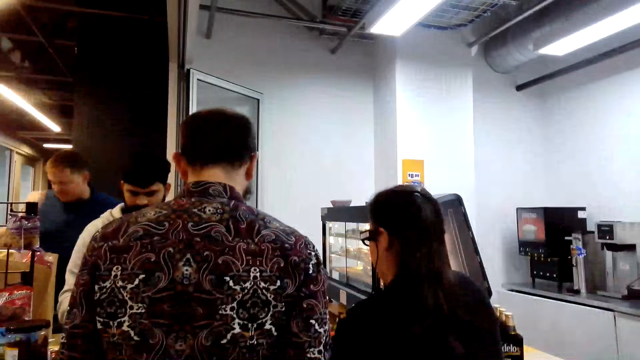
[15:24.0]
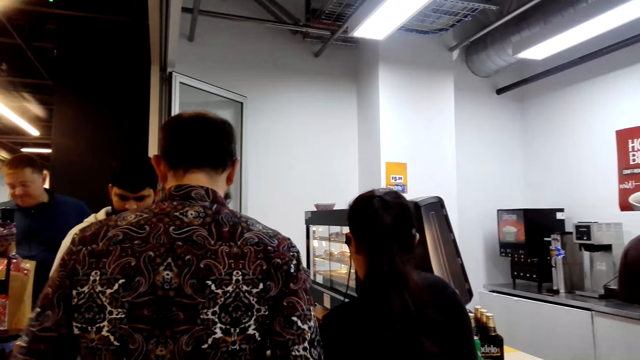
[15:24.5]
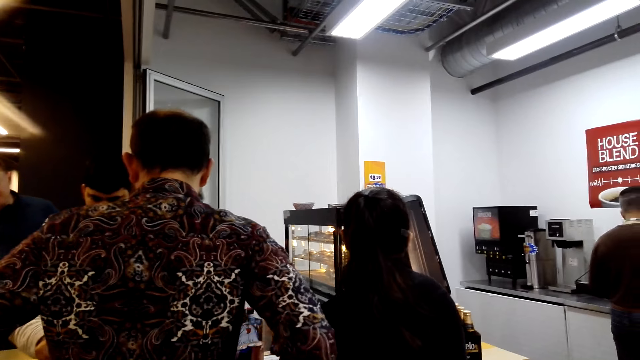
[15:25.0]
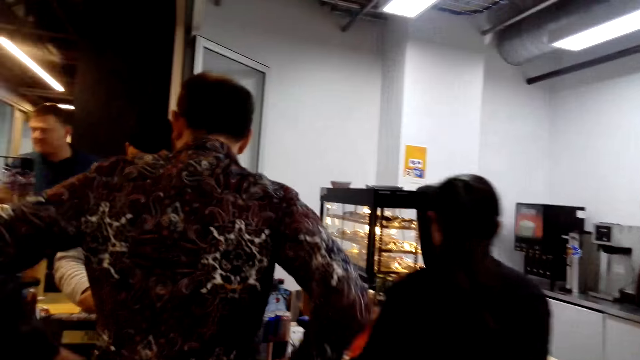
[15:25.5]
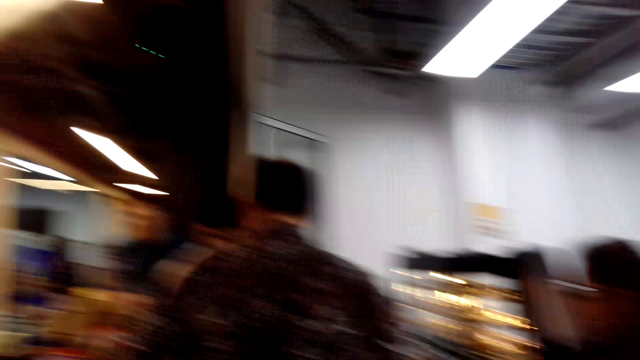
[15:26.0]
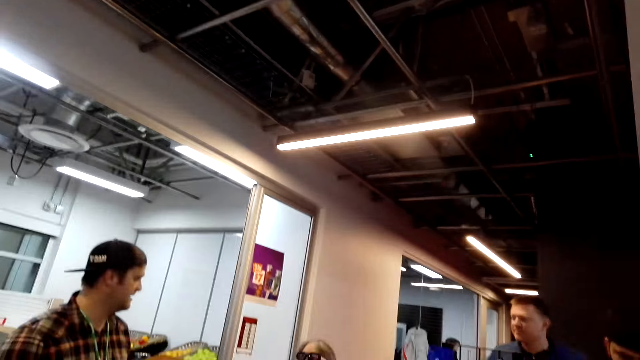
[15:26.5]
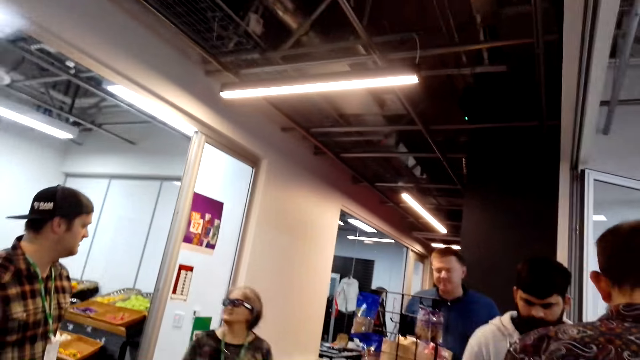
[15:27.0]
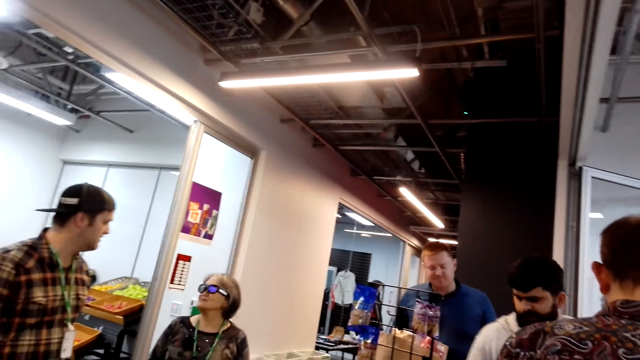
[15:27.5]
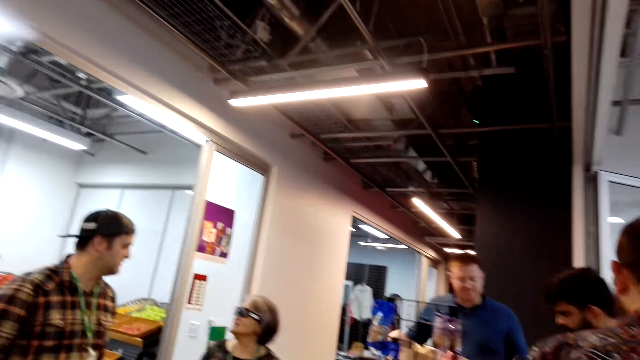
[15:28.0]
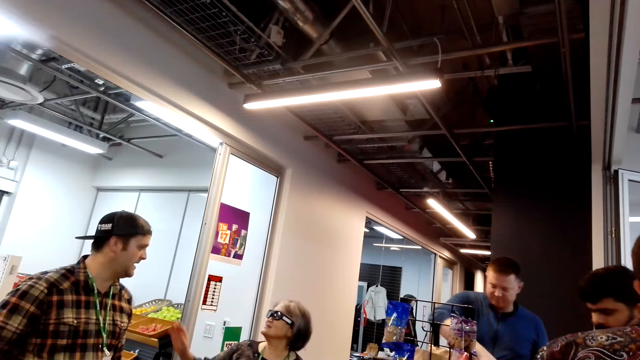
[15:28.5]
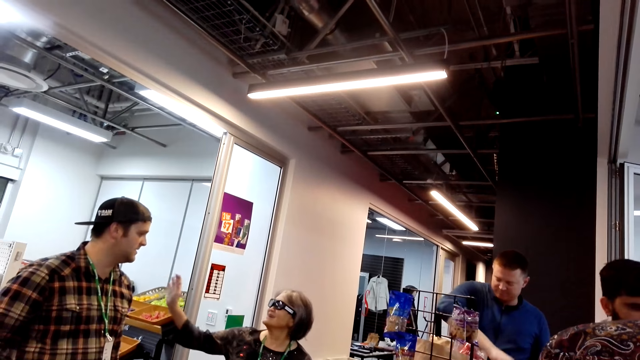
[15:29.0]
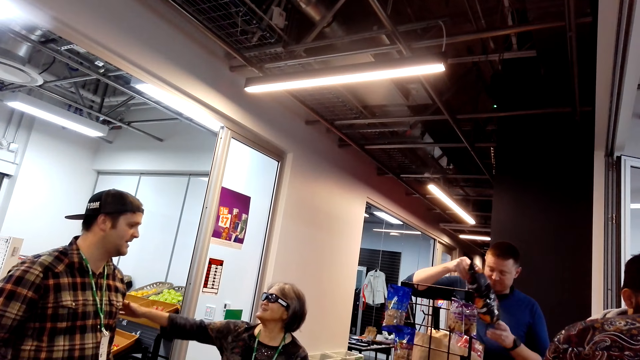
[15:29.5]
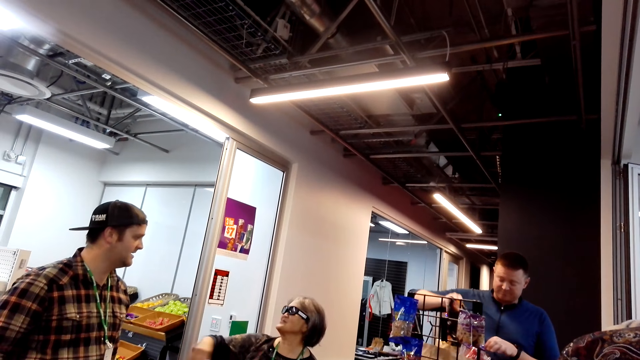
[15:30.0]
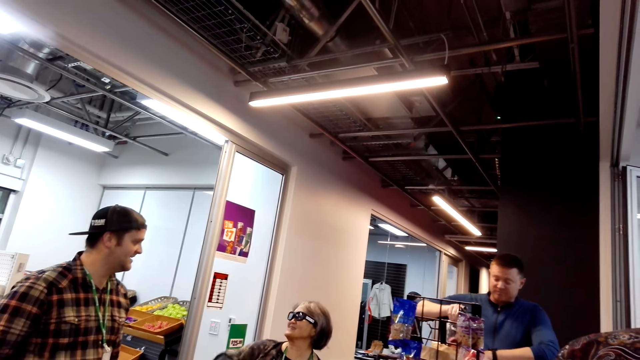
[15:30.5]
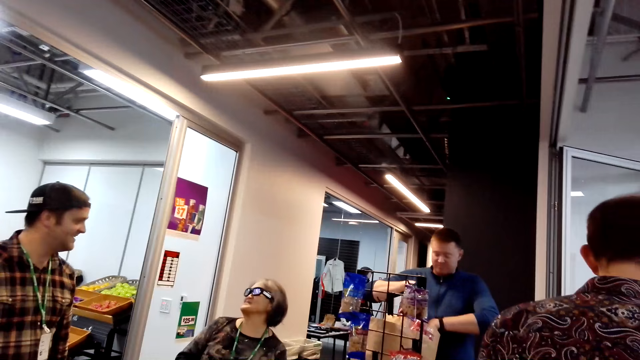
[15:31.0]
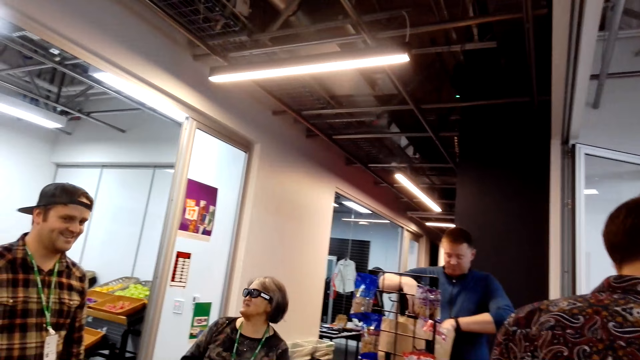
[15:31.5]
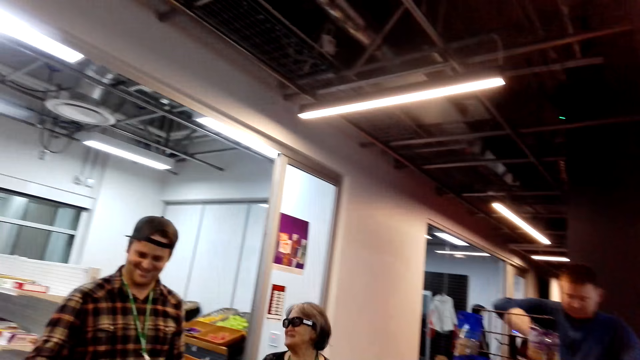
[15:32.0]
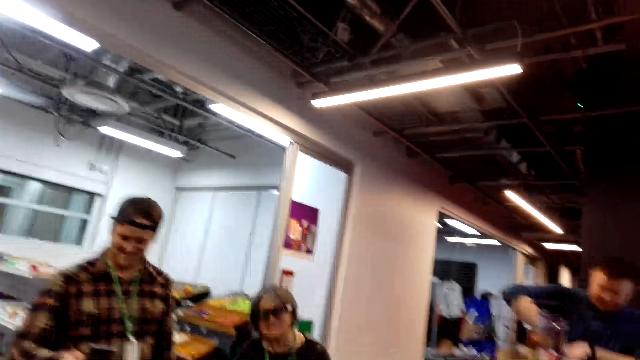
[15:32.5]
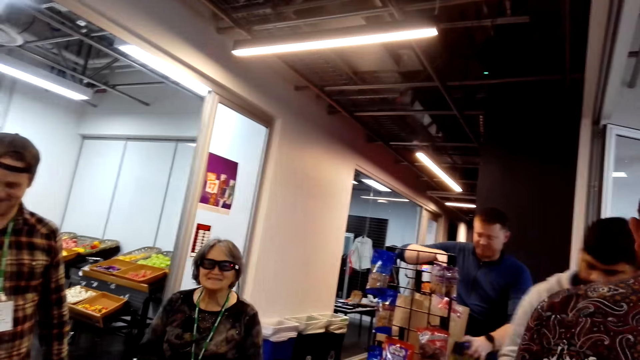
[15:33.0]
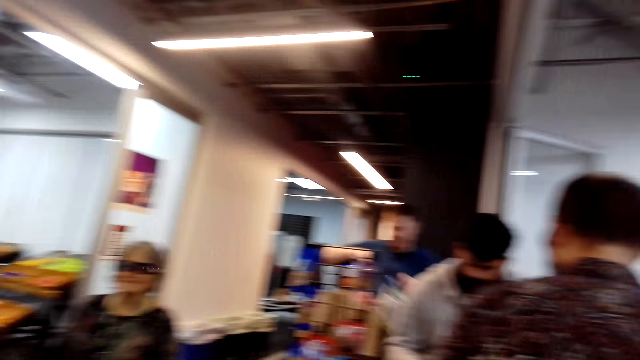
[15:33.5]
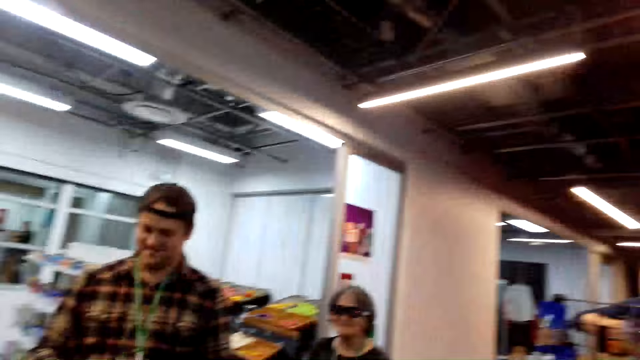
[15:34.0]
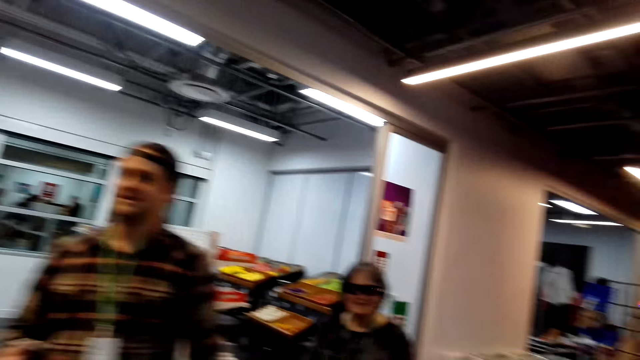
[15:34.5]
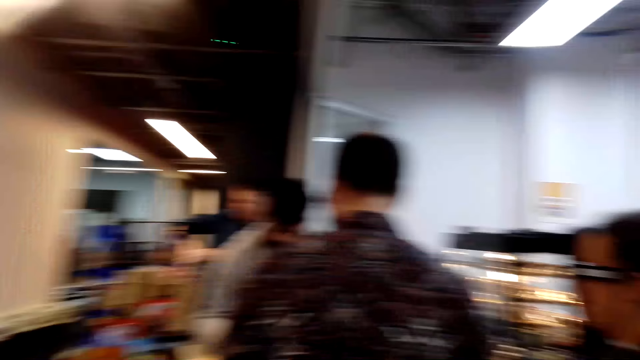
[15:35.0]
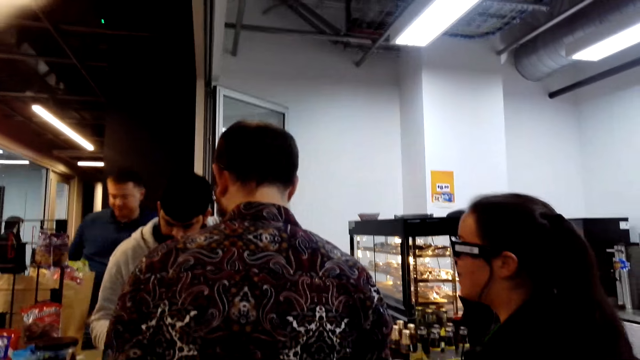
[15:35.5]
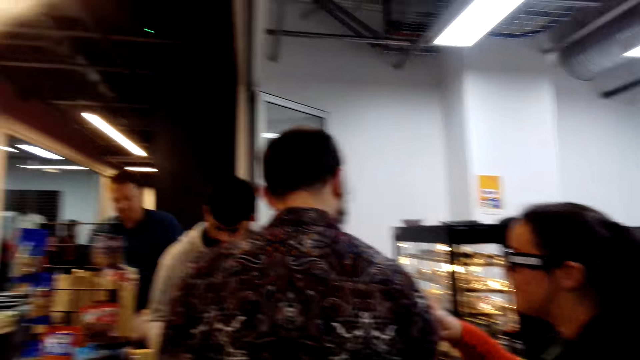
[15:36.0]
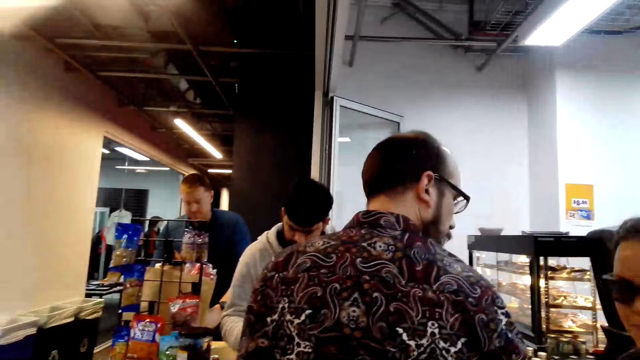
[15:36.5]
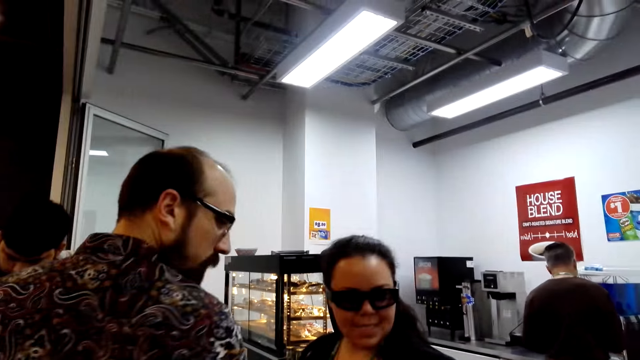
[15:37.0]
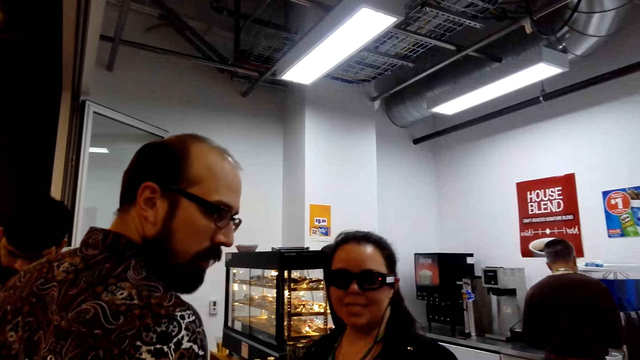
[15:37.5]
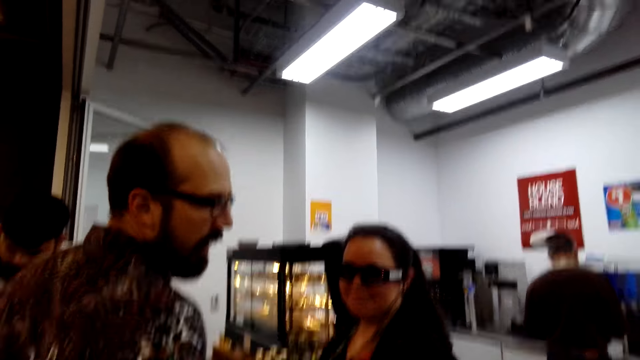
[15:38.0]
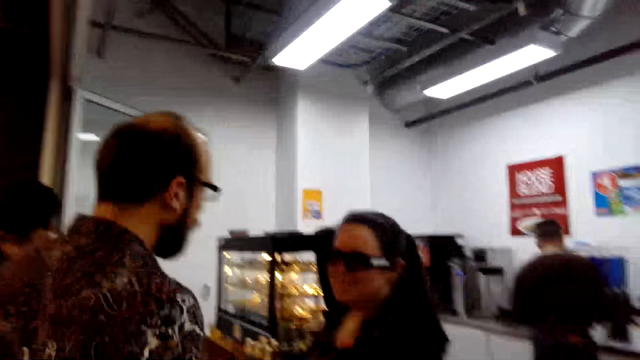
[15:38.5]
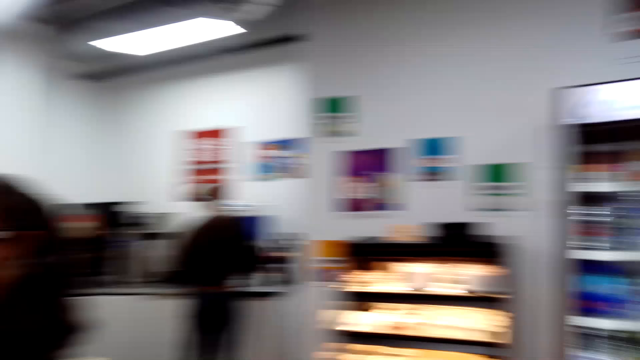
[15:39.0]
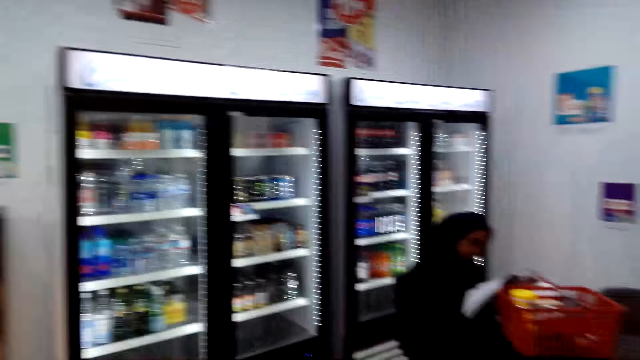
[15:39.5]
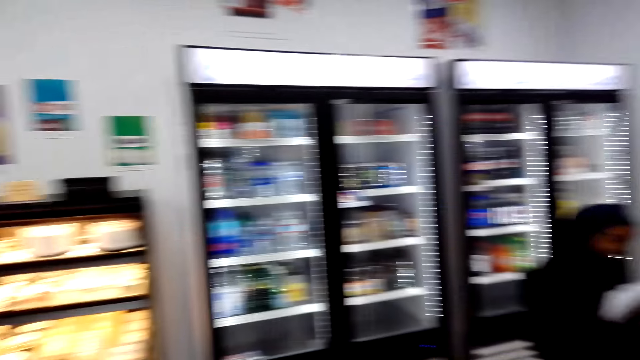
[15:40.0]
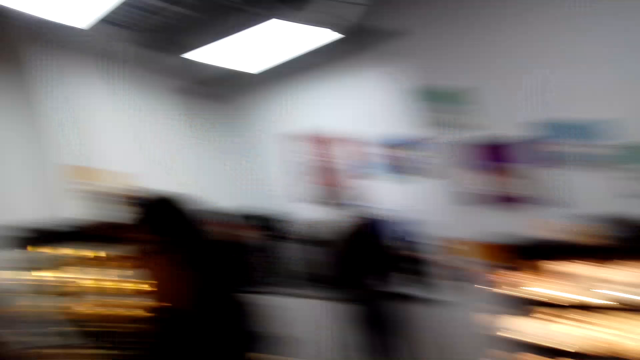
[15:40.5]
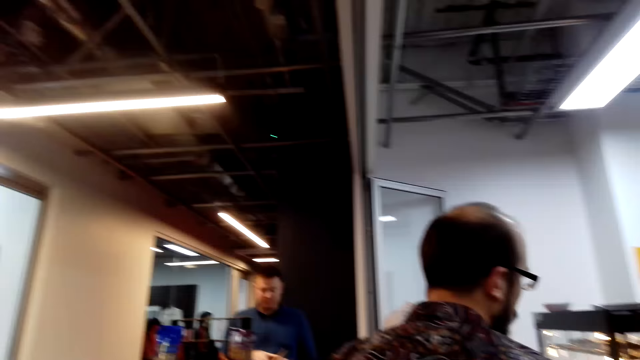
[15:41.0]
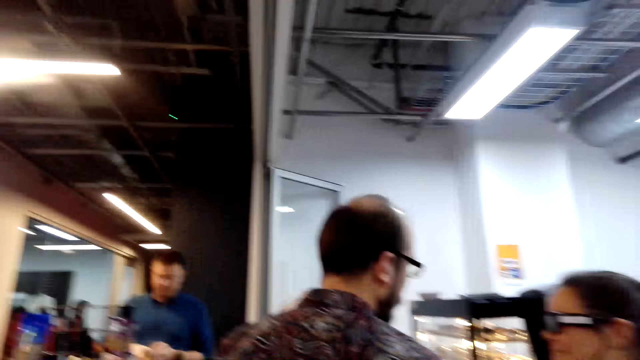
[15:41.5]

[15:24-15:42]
A woman moves. The camera wearer looks at another woman. The other woman lifts a hand. A man lifts something. The other woman walks. Another man walks. The first man moves. The first woman looks at the back. The camera wearer looks around.

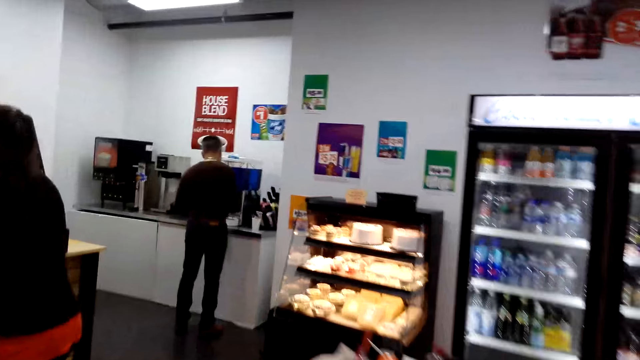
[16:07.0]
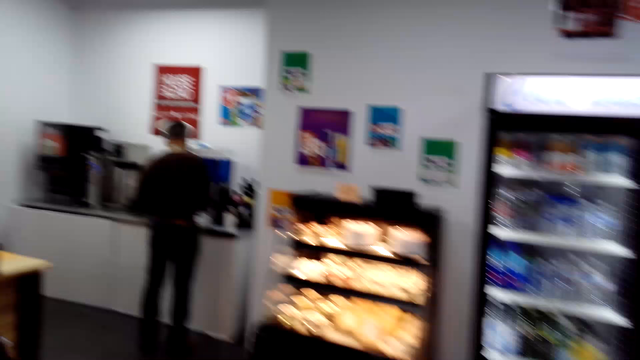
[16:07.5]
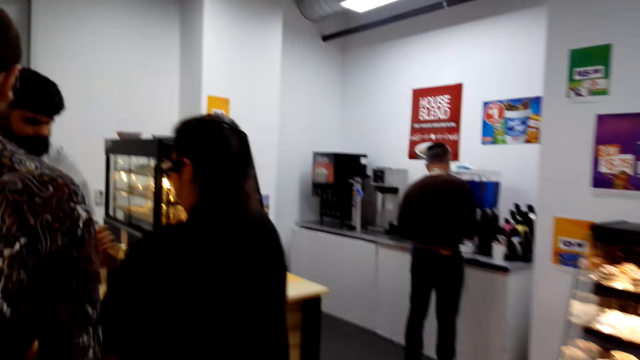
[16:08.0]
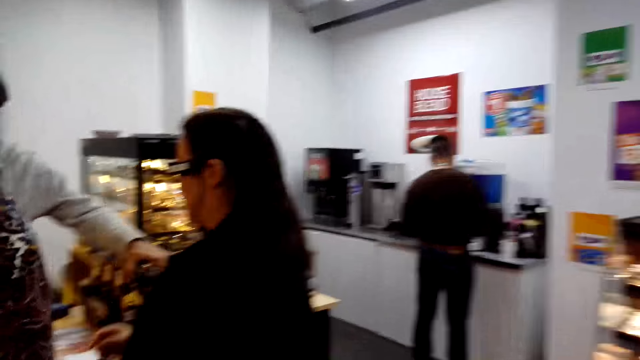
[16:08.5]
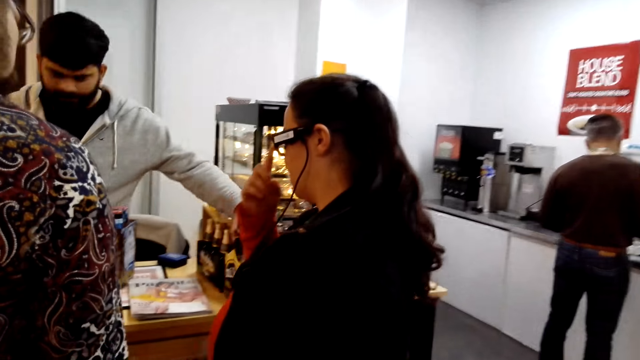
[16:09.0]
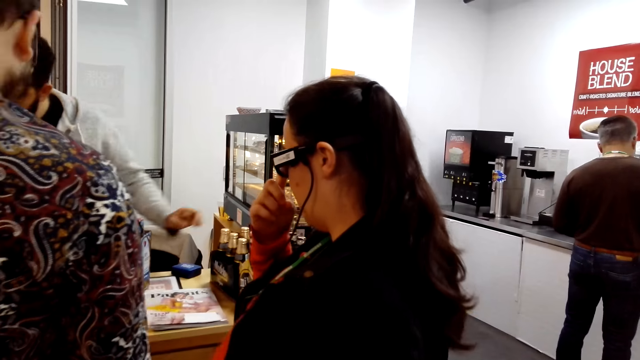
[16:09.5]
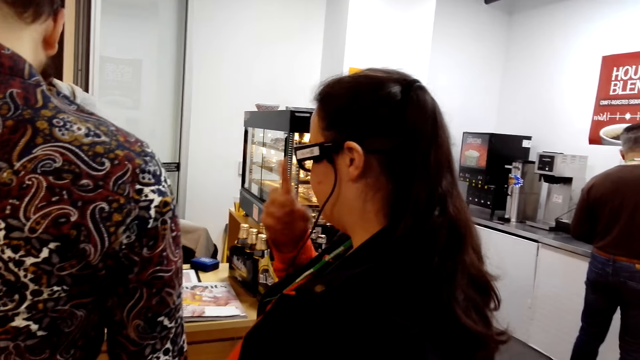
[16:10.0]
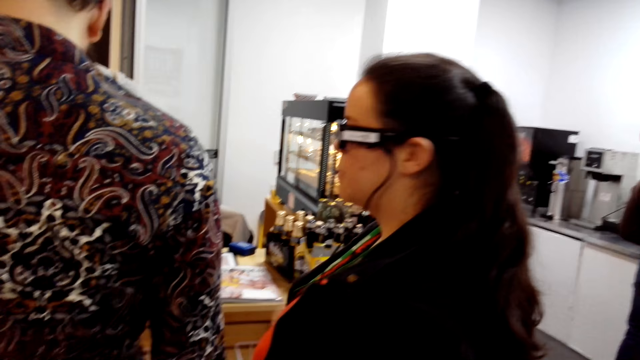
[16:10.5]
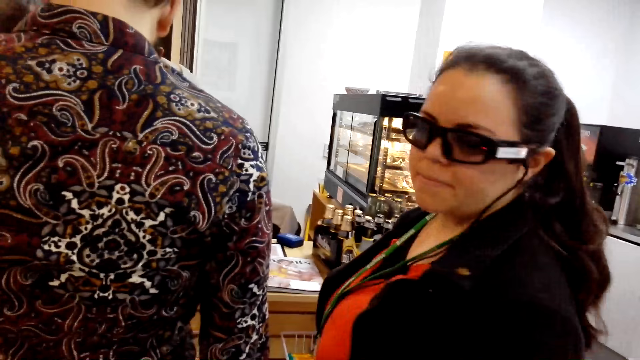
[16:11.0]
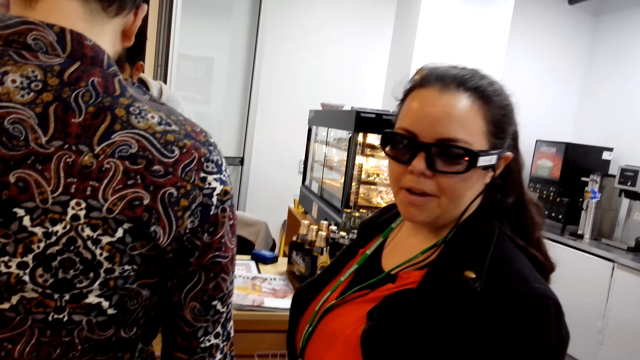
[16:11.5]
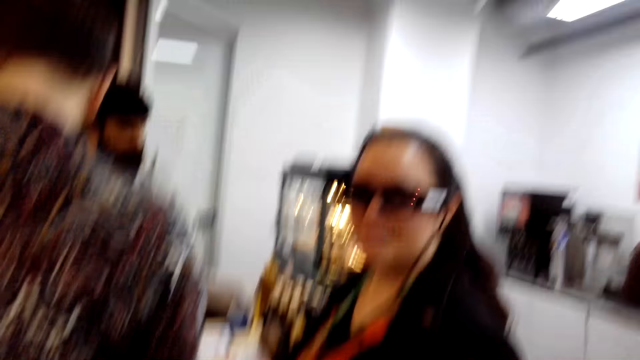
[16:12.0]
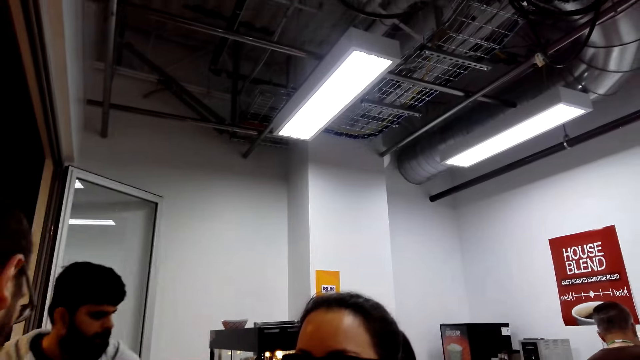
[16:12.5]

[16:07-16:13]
A woman lifts a hand. The camera wearer holds a conversation with the woman. The woman looks at the camera wearer.
